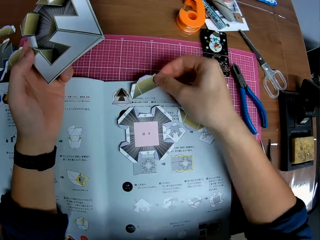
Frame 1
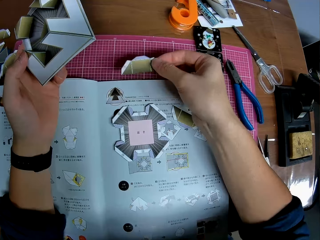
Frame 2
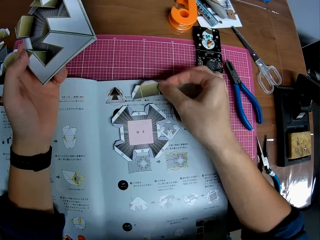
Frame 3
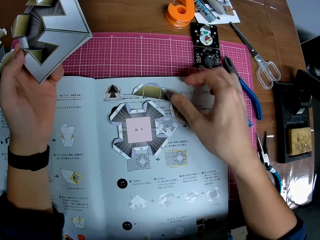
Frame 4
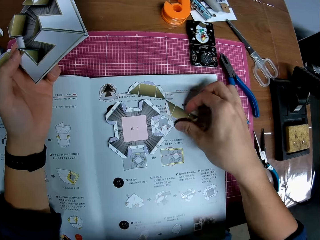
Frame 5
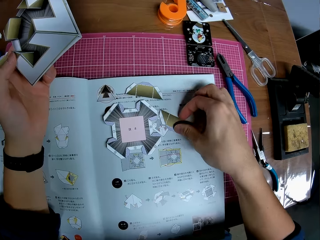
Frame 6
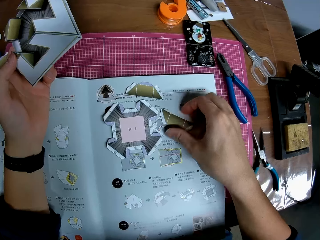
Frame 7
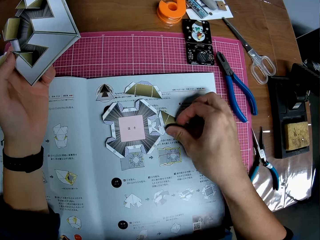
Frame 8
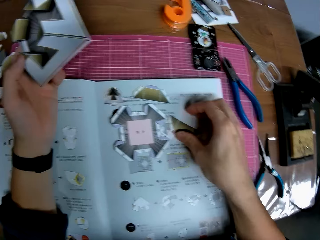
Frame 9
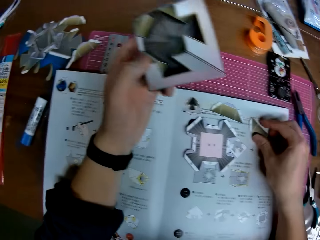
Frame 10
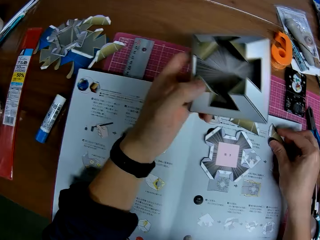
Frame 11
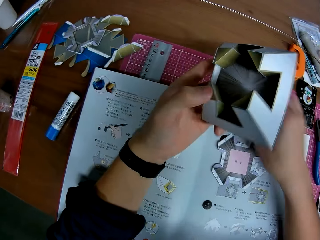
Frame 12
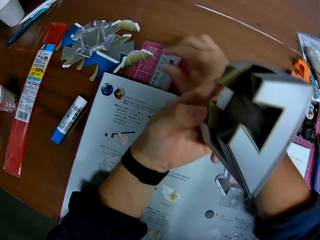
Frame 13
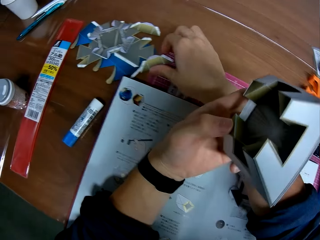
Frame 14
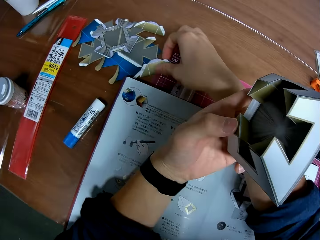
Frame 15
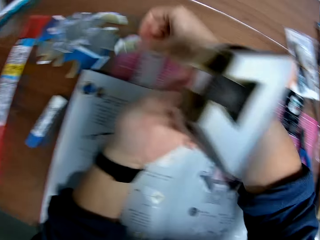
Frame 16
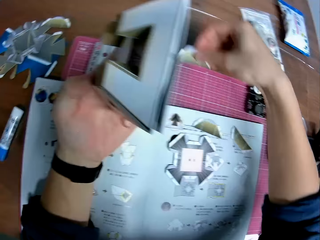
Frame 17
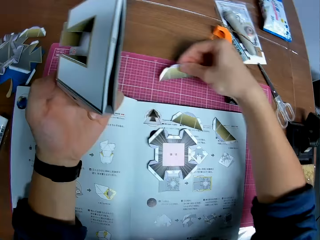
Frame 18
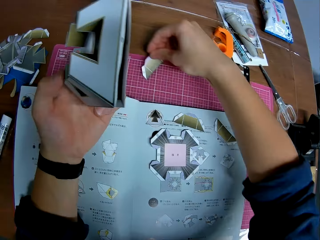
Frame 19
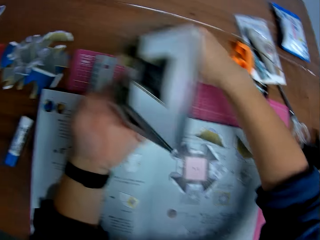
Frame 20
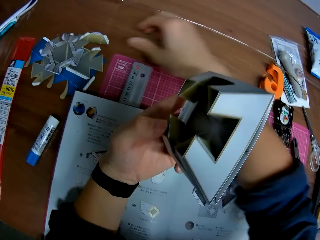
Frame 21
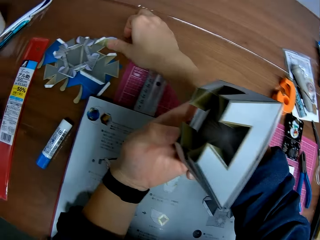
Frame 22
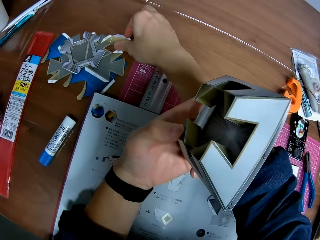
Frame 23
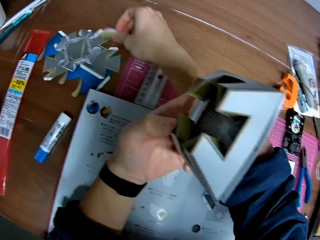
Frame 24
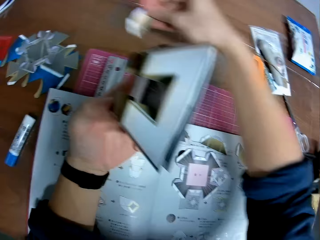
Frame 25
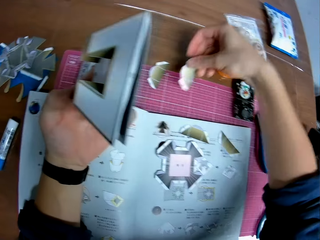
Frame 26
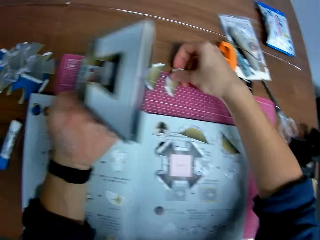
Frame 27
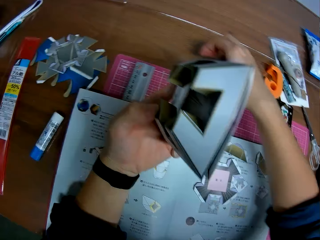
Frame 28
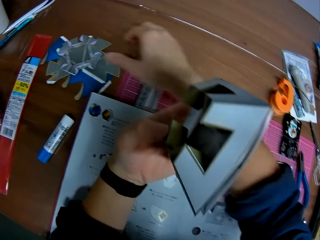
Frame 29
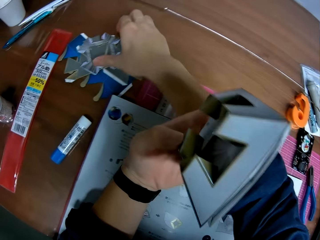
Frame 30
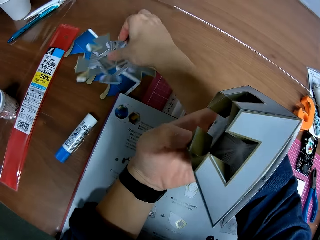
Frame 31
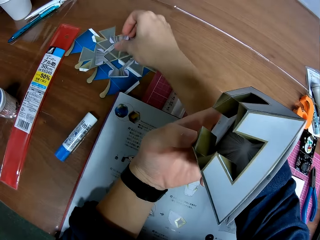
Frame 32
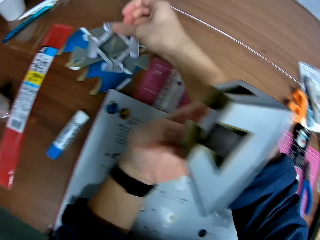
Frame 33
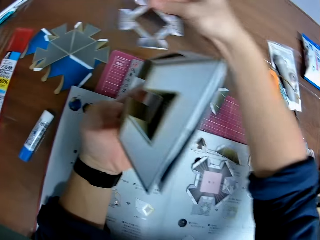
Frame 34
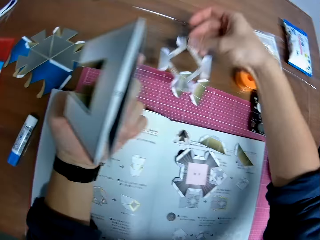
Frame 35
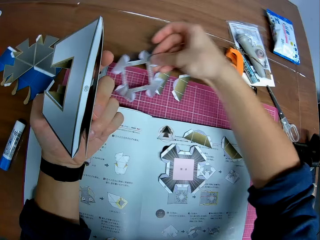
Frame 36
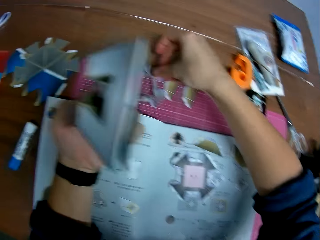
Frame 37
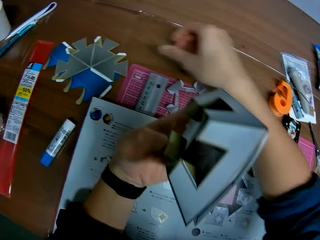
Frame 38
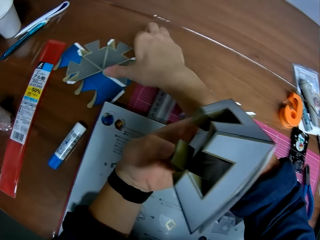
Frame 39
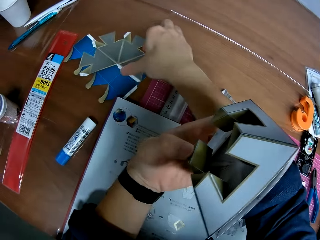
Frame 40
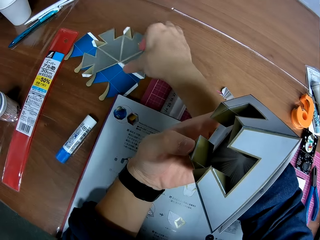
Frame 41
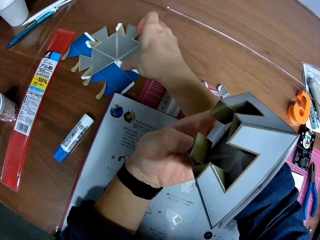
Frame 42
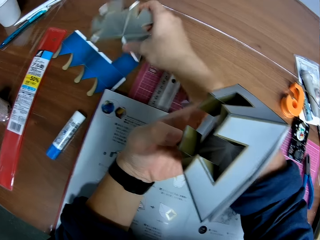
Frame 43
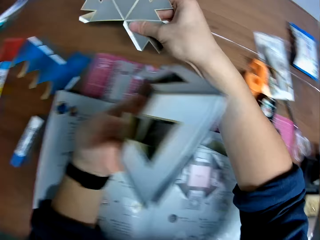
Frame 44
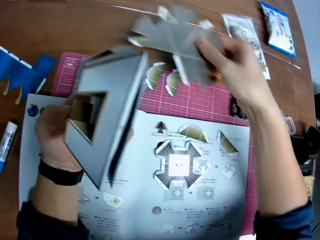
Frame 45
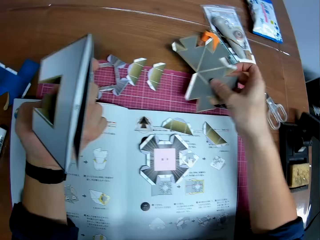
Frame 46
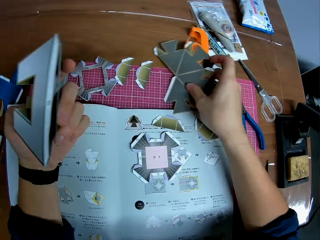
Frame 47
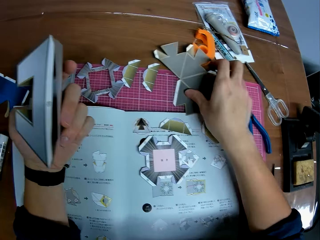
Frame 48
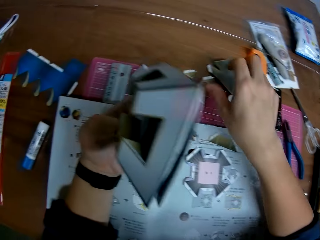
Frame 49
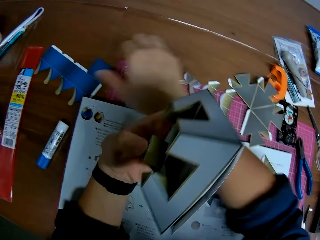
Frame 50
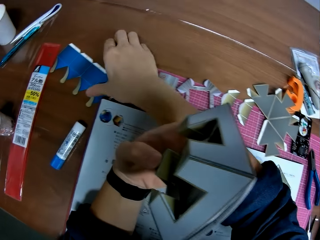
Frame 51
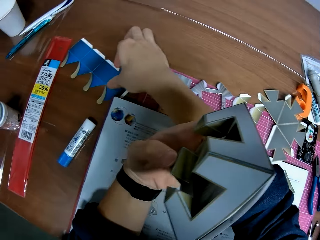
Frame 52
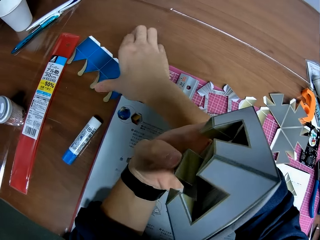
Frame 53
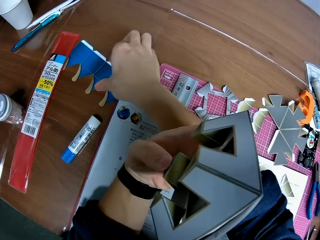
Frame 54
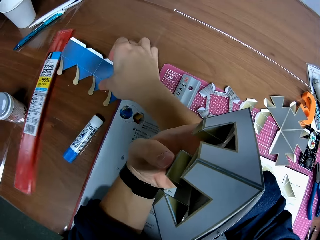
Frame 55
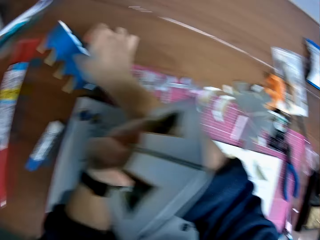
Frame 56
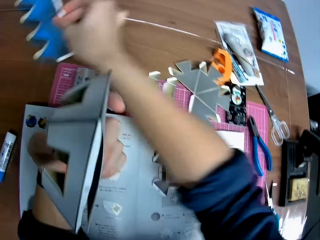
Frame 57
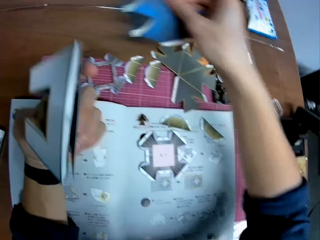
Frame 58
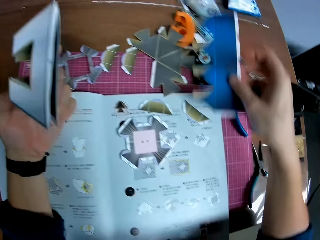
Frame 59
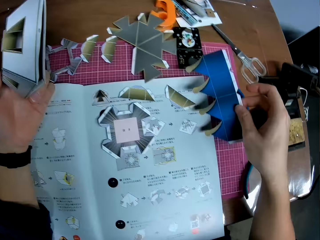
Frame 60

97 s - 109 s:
The camera wearer moves a craft piece on the instruction book briefly. They move a craft piece from the table to the pink sheet. They move another craft piece from the table to the pink sheet repeatedly. They move another craft piece from the table to the instruction book.

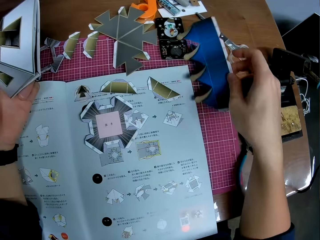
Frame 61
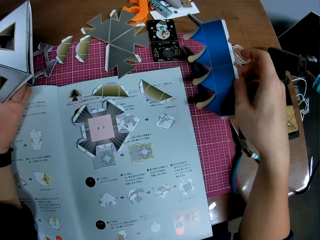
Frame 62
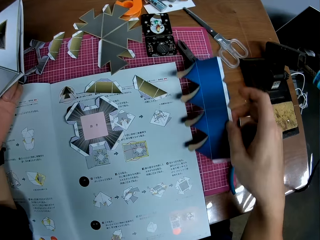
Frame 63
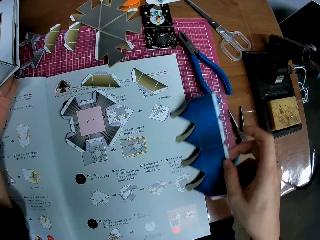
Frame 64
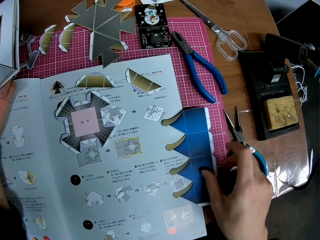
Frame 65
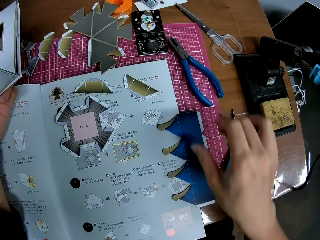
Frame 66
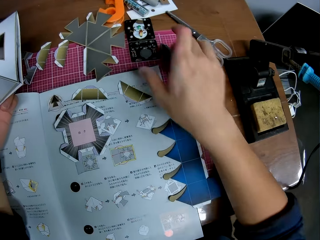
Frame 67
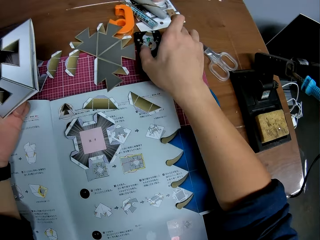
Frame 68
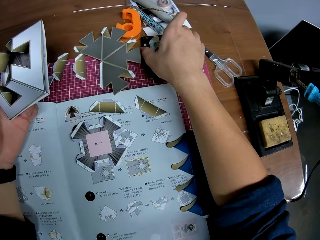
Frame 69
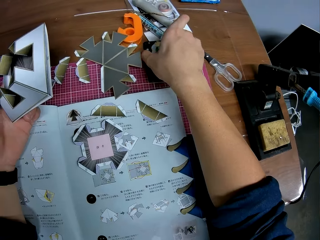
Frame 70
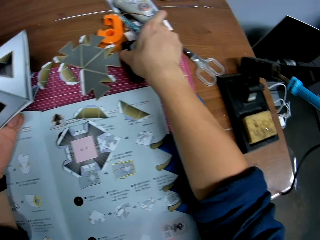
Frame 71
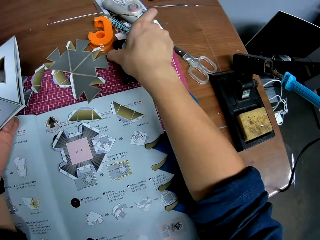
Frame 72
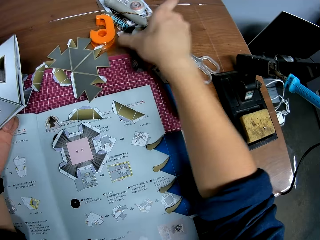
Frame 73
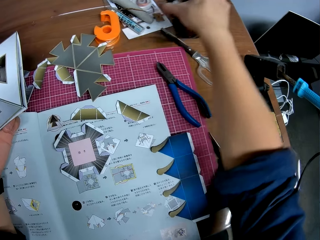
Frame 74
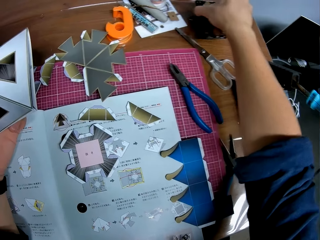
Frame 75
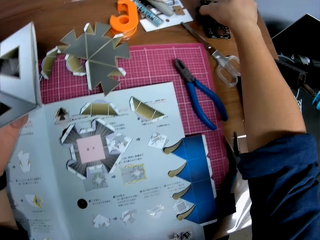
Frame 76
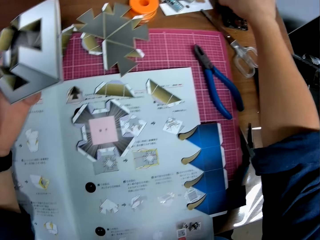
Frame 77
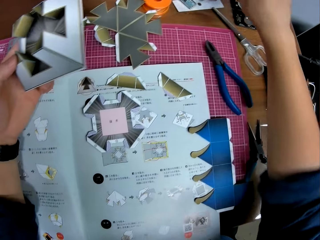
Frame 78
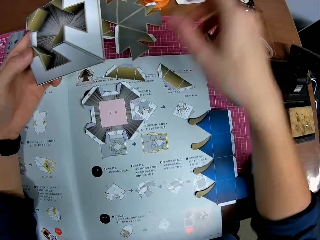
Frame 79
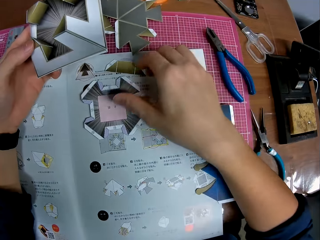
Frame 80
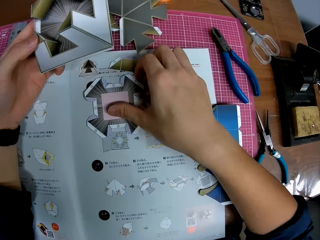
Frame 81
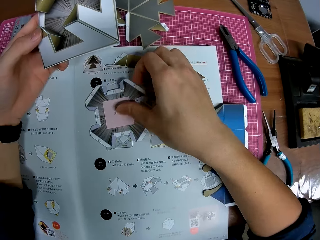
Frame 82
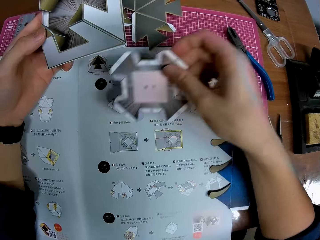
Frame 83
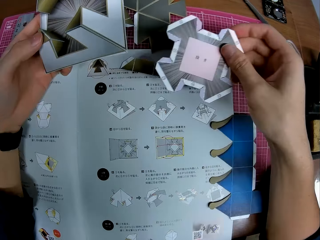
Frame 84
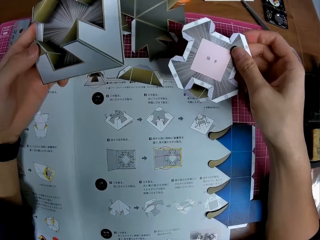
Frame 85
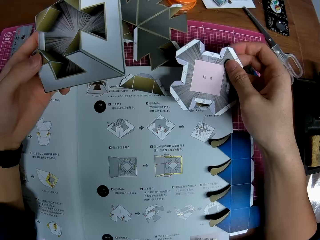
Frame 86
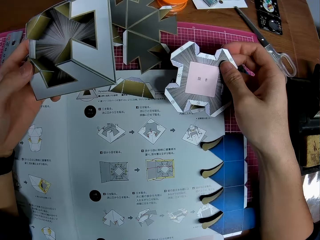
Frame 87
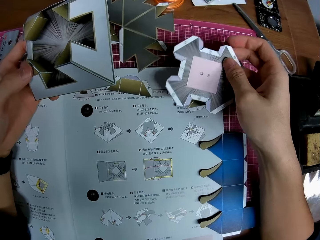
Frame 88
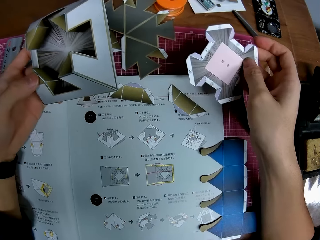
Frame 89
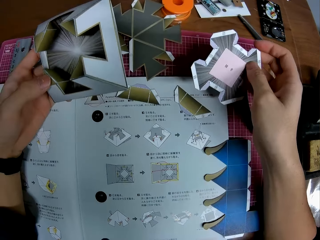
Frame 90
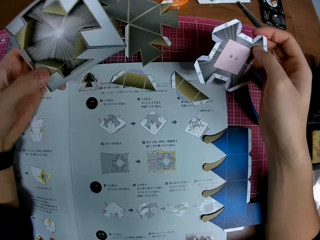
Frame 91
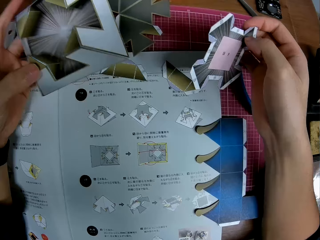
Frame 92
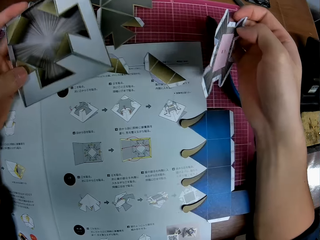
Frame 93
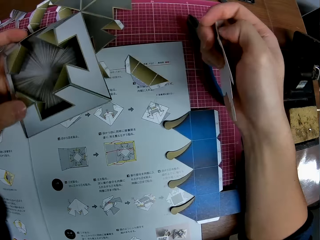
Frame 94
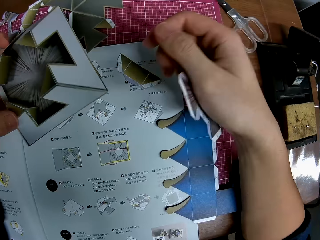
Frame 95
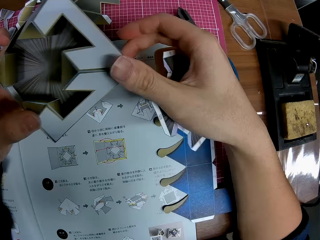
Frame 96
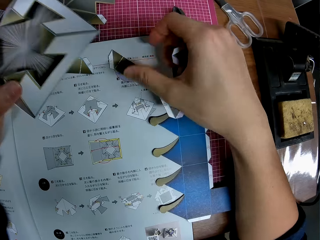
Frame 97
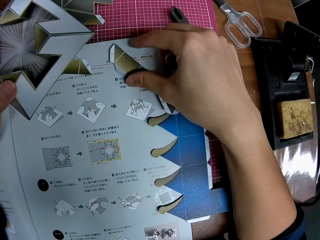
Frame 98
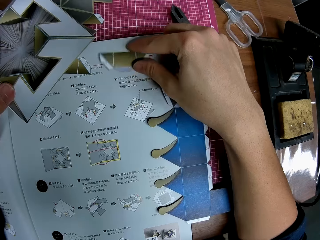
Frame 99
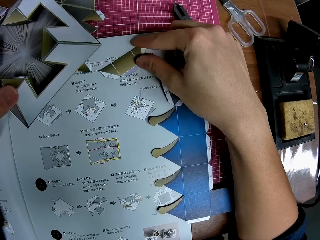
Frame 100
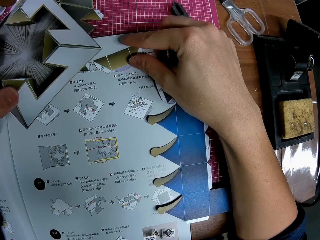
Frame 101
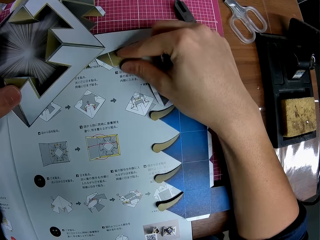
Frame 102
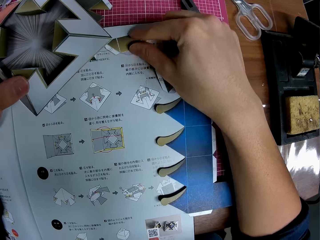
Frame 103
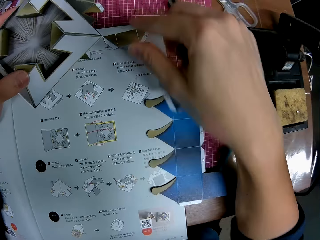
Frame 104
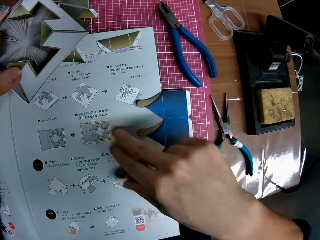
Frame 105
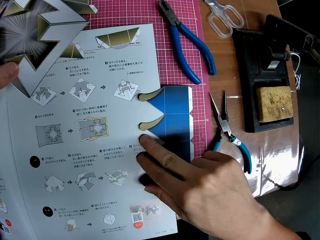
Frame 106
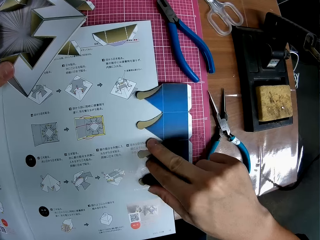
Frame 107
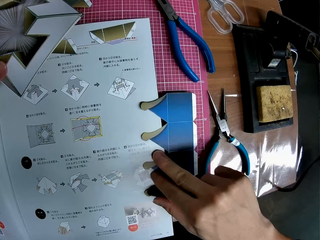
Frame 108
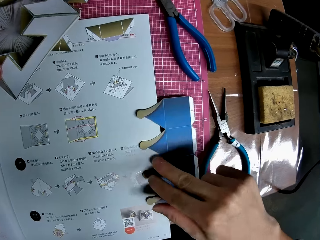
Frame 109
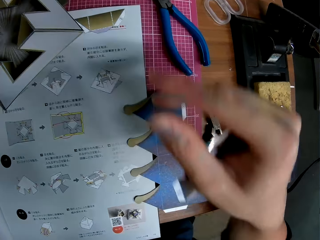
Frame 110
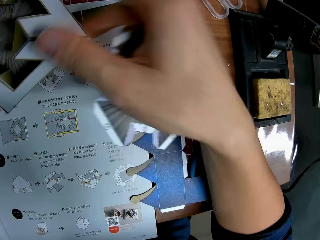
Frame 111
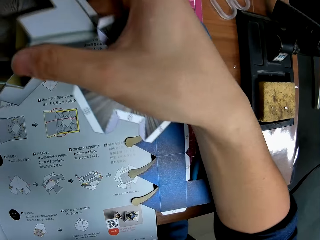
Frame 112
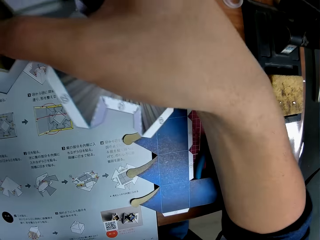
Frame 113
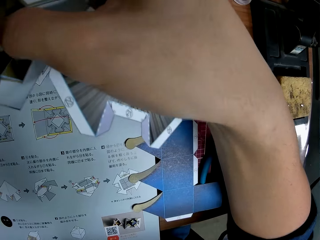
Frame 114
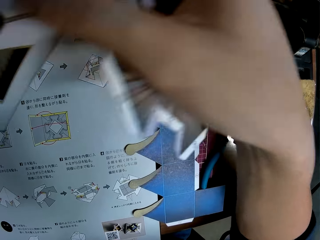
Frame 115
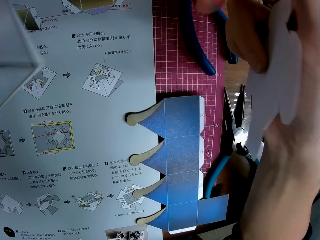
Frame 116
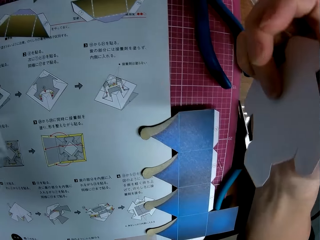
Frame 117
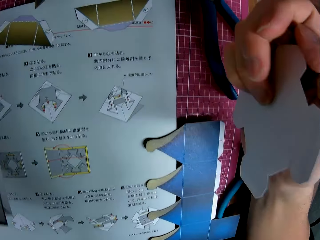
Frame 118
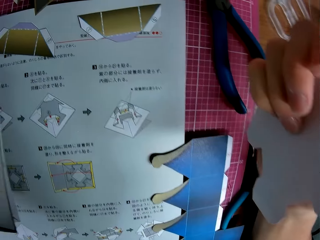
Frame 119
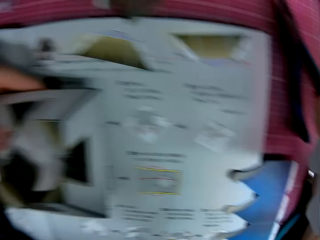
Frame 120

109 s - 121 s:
The camera wearer moves the current meter or capacitor from the pink sheet to the table. They pick up a craft piece from the instruction book. They flip the paper craft on a hand. They move craft pieces on the instruction book. They move a paper craft on the instruction book. They hold the paper model with both hands.
